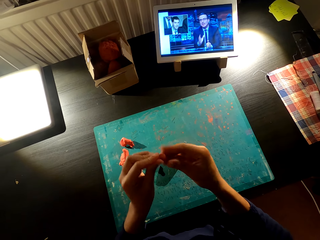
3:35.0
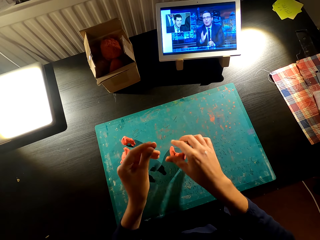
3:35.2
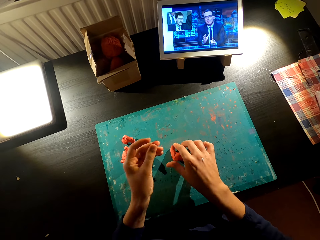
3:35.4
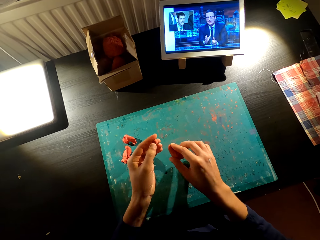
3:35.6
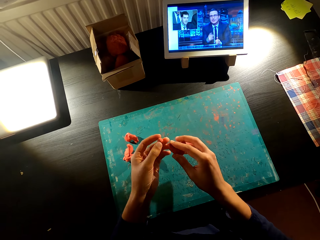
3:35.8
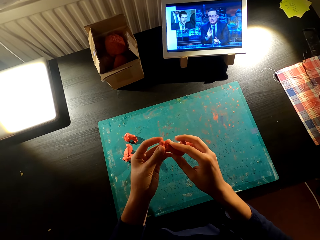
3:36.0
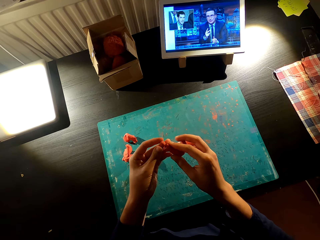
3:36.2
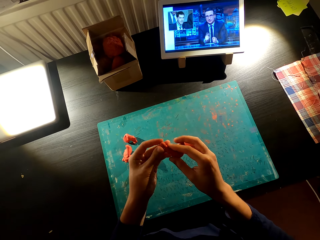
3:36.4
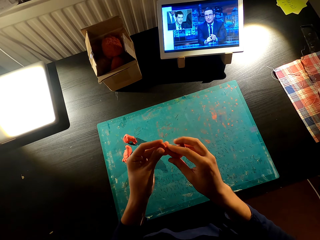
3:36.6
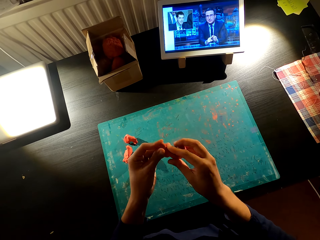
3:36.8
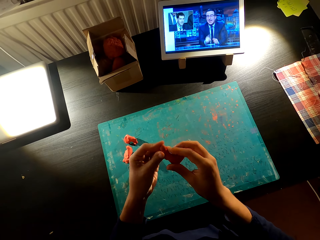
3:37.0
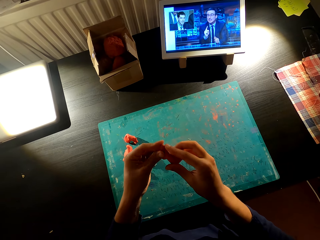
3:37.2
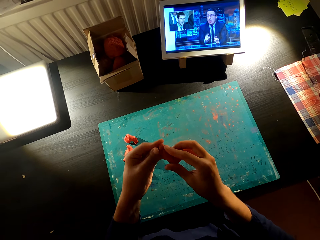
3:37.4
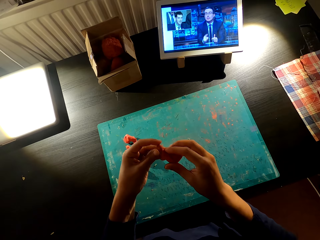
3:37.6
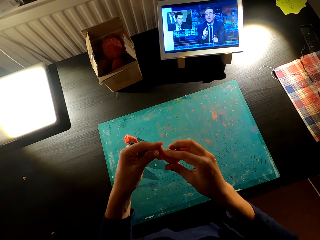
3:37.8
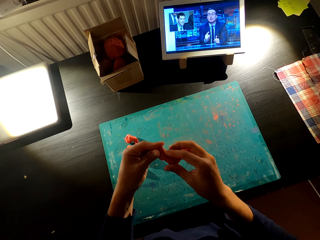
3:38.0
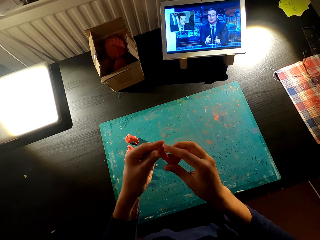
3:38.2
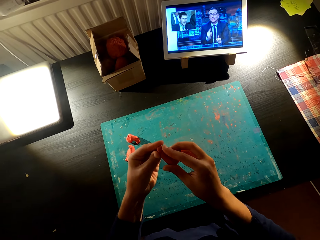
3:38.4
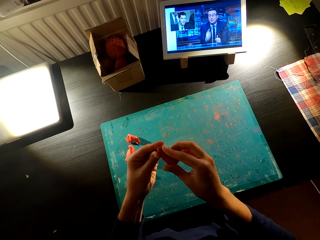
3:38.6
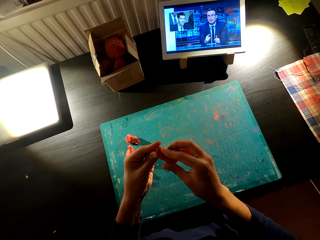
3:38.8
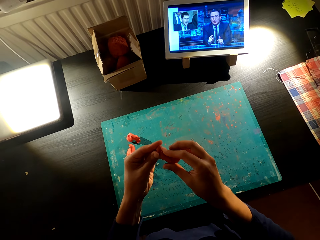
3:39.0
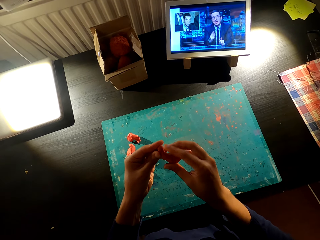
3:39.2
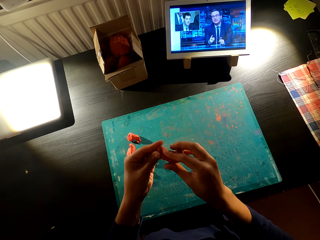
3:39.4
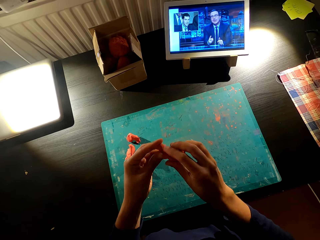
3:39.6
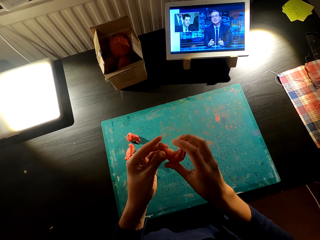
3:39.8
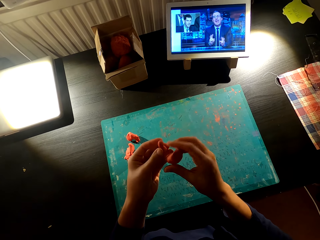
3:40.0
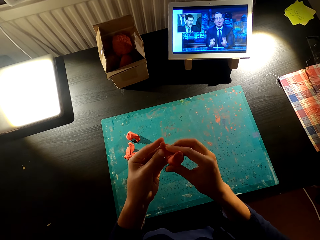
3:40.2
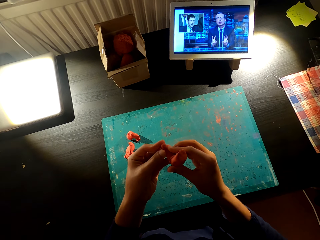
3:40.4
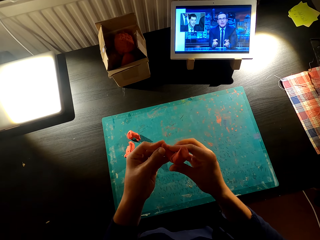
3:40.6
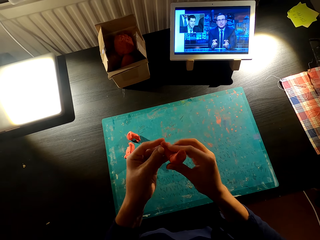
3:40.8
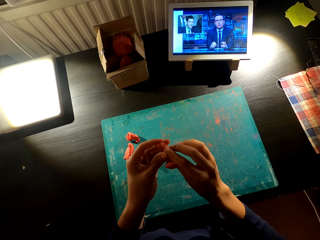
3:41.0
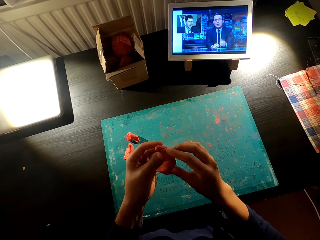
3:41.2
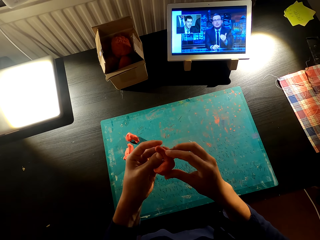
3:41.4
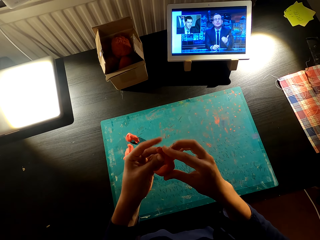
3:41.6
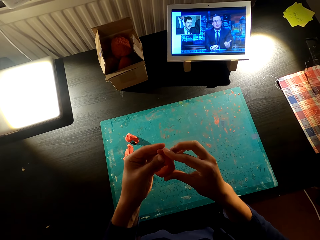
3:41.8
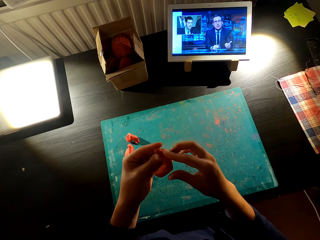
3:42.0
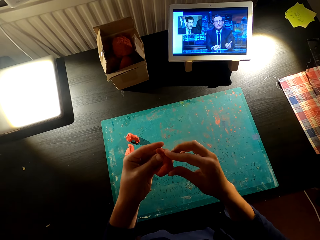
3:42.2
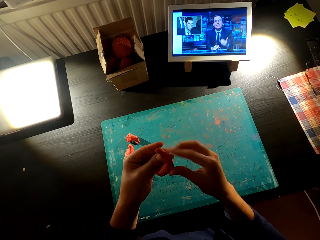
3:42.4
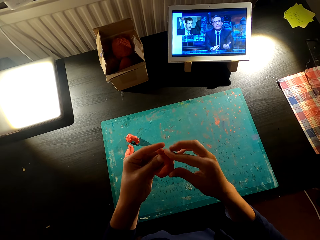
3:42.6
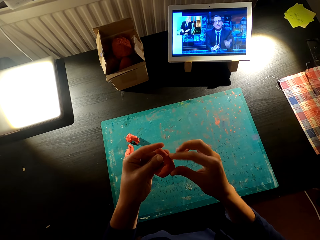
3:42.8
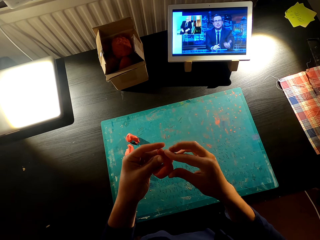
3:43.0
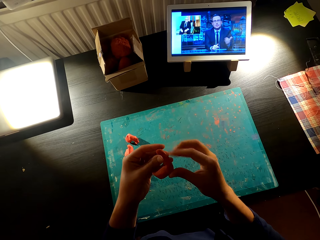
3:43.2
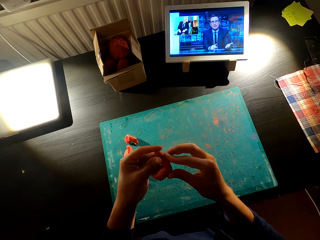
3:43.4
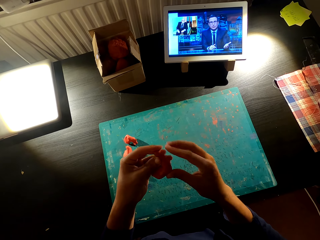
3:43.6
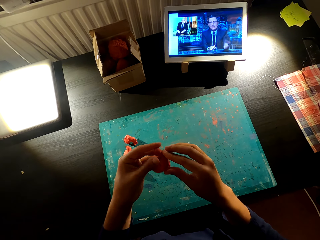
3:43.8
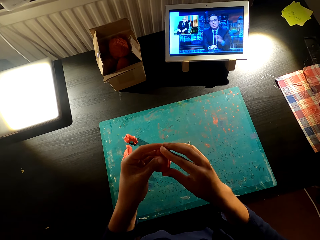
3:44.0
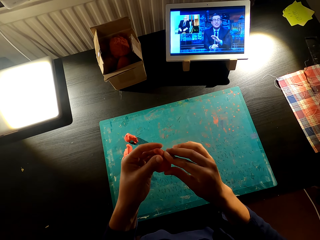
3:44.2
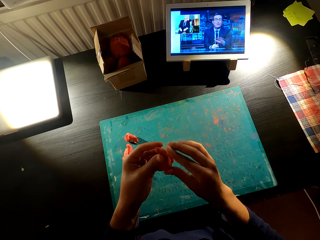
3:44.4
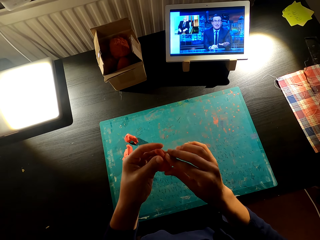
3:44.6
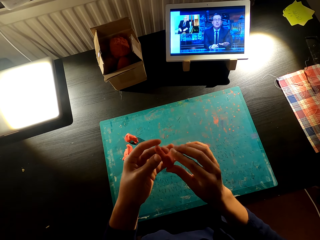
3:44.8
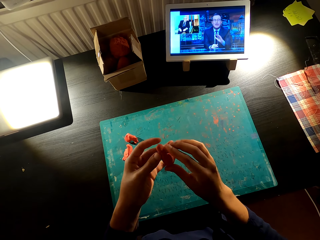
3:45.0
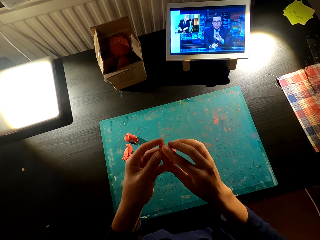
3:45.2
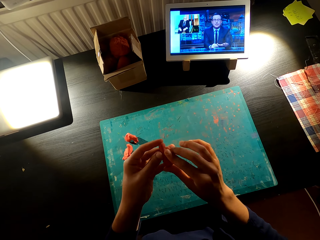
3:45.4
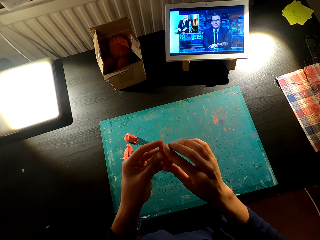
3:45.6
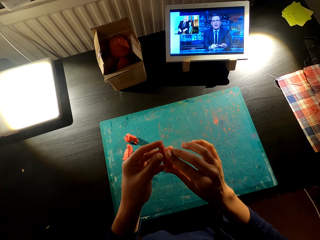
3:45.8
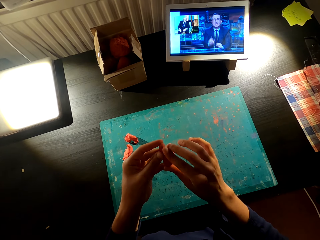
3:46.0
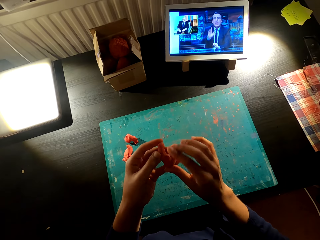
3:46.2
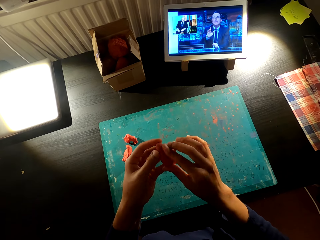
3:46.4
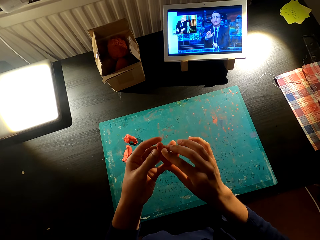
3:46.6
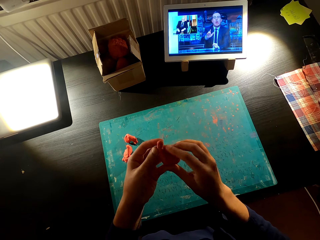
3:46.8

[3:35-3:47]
The camera wearer picks up something on the table. He attaches molds together. He holds something with his hands. He molds clay.

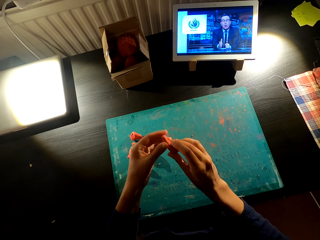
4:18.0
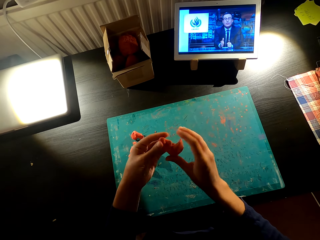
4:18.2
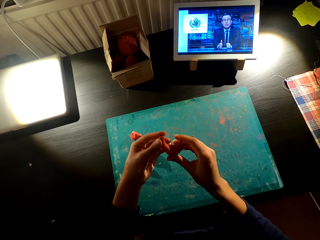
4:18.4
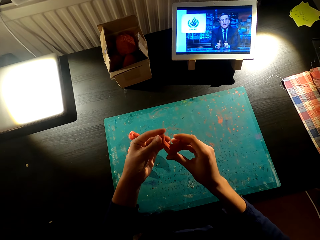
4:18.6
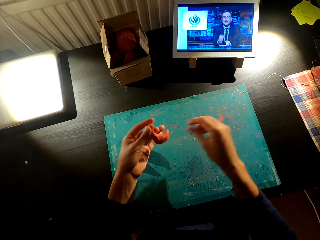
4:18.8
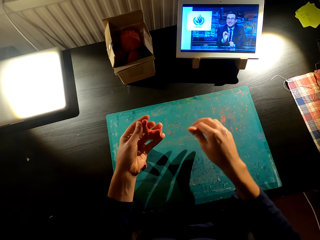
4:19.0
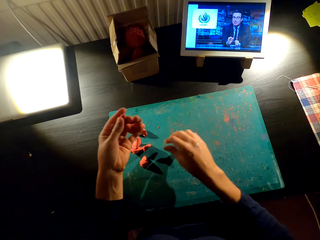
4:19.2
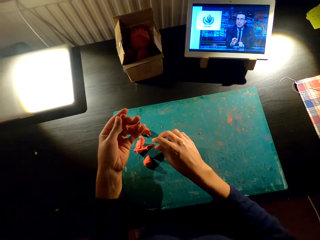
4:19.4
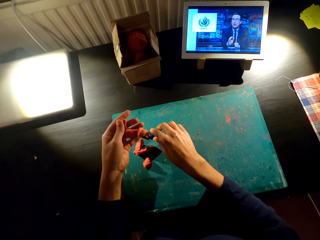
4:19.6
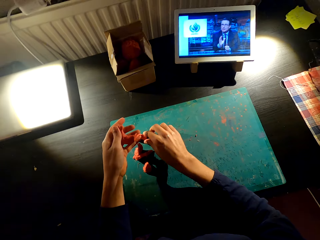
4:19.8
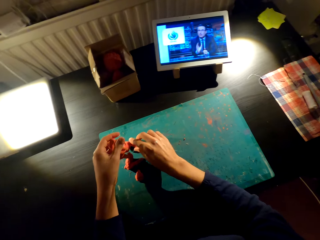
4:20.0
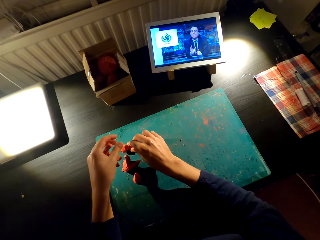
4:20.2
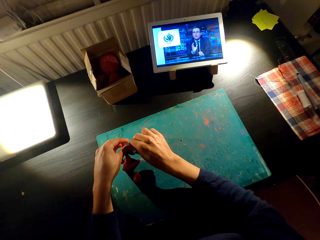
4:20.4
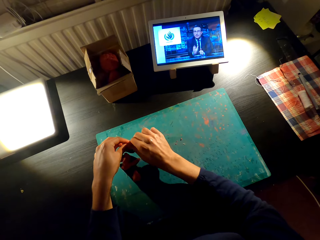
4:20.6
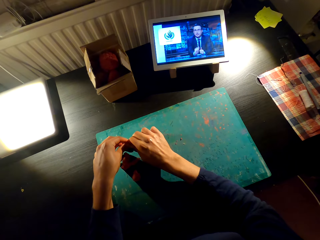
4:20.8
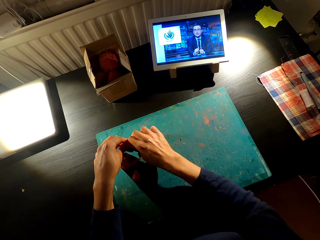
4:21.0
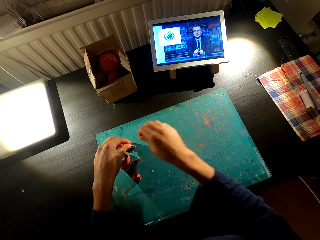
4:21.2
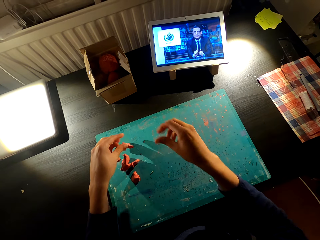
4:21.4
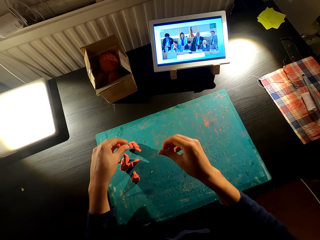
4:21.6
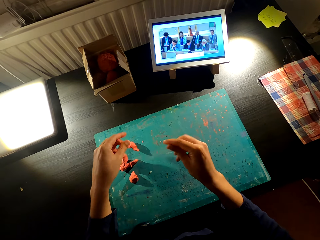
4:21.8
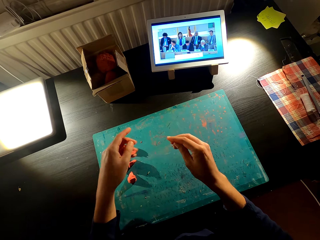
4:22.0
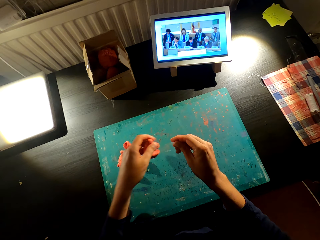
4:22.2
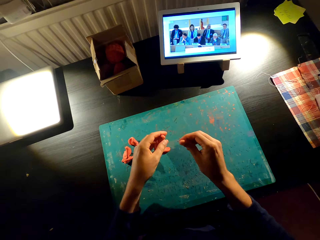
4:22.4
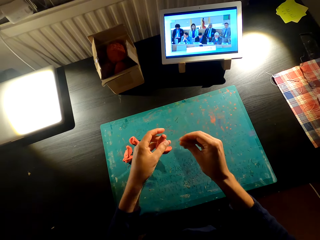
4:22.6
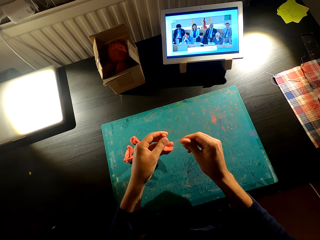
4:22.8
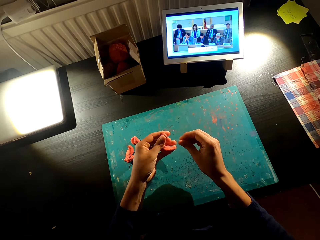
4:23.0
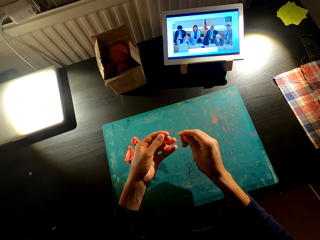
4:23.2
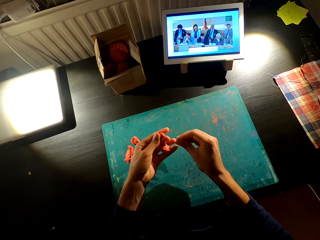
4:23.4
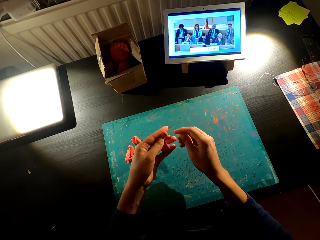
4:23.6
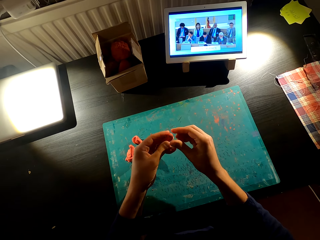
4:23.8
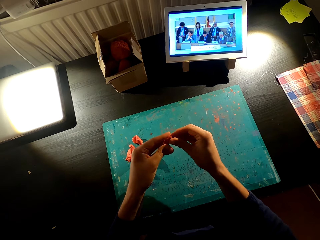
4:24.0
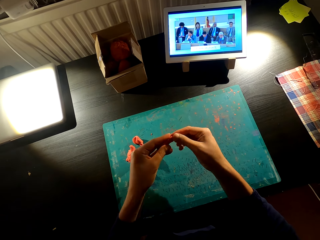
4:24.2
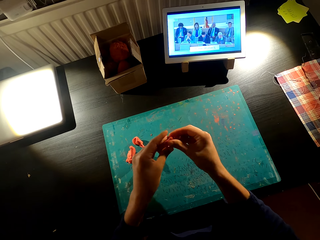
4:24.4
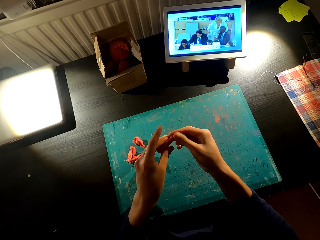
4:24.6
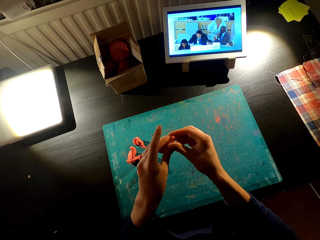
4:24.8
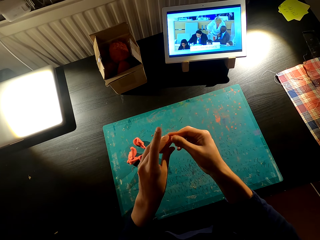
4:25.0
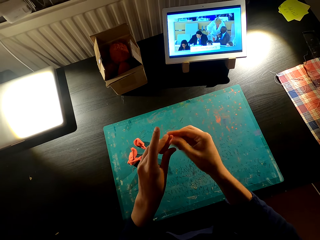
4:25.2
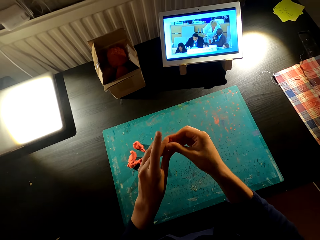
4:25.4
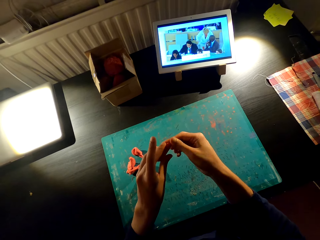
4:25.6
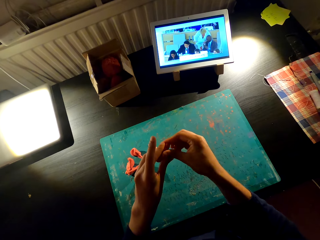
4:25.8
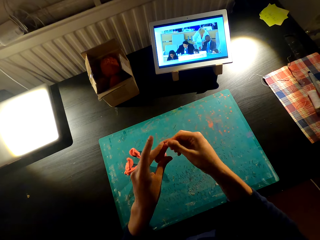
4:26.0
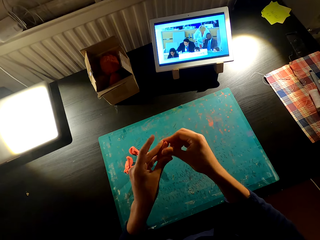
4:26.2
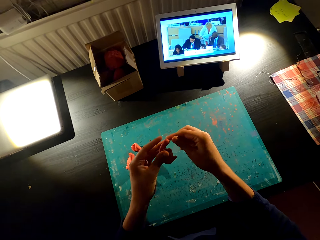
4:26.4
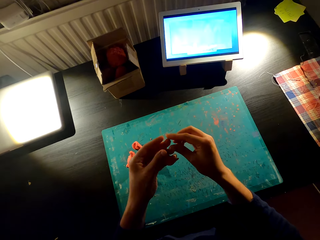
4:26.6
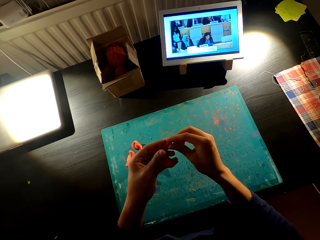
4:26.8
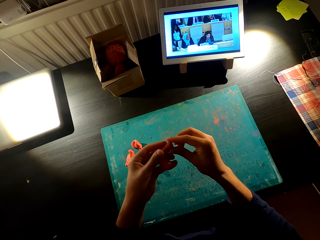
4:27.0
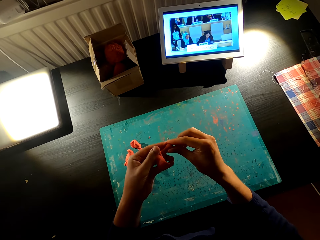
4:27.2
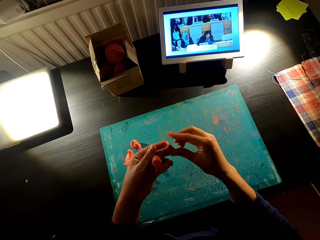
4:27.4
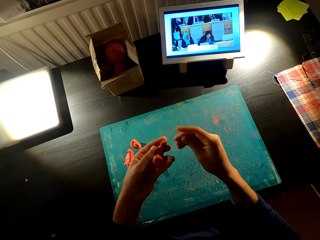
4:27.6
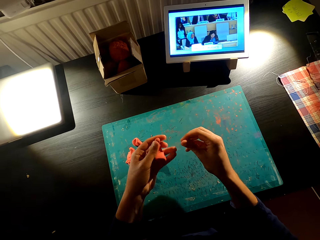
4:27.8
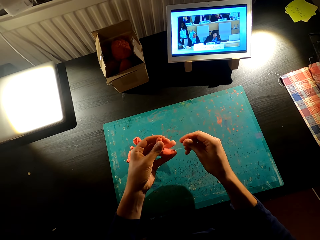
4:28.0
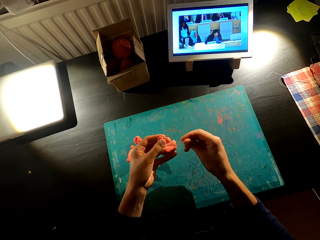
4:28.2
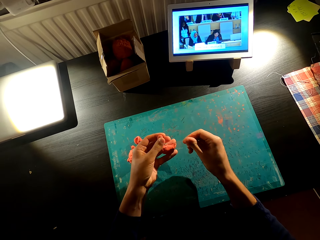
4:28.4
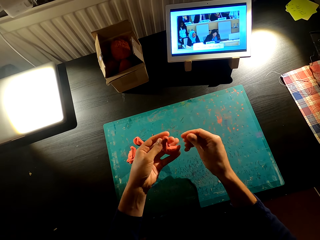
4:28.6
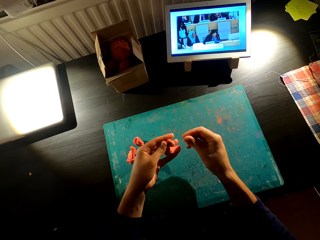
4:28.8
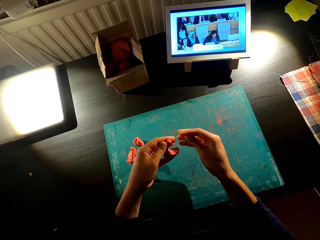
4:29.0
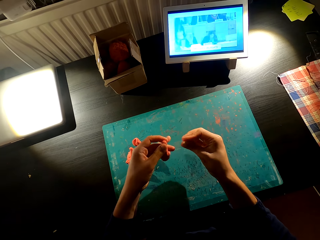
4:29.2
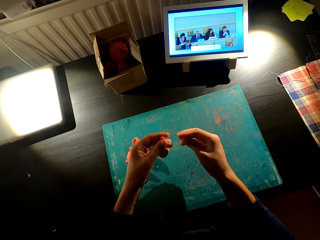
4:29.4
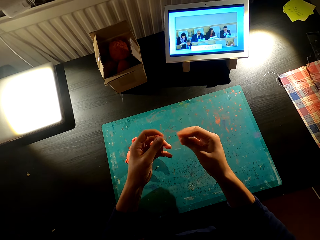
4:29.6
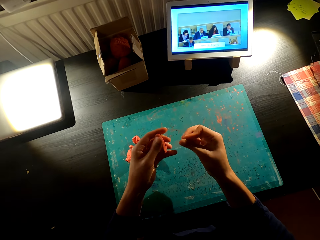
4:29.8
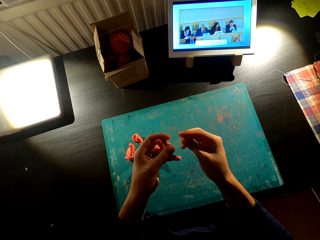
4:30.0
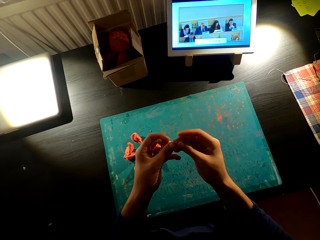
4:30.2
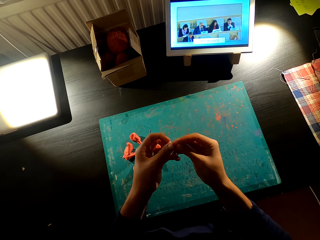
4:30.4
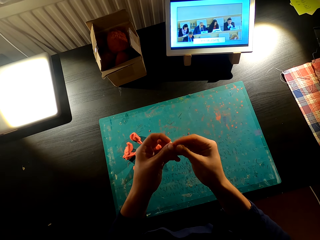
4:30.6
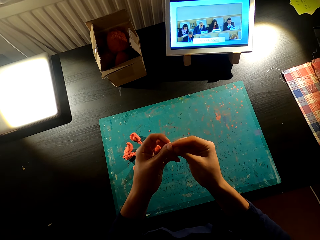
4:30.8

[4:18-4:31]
The camera wearer picks up clay. He cuts something with his hands. He holds something with his hands. He molds the clay.
